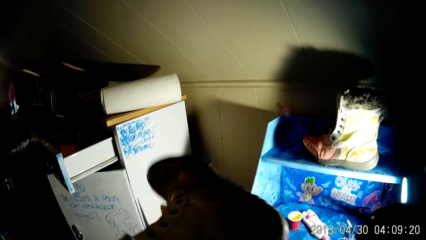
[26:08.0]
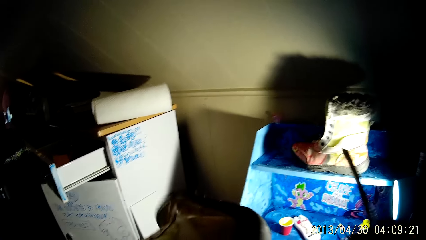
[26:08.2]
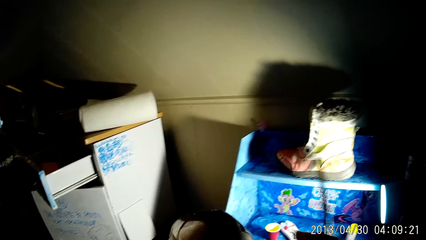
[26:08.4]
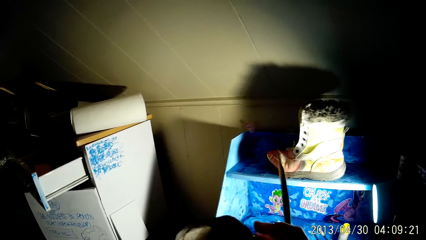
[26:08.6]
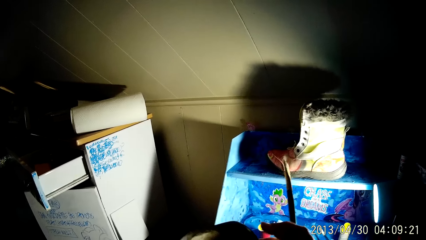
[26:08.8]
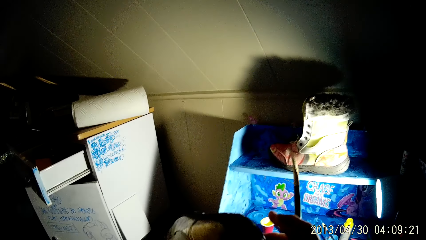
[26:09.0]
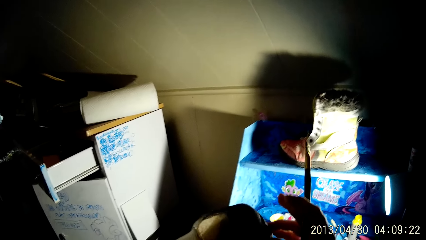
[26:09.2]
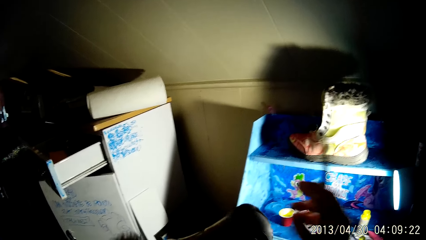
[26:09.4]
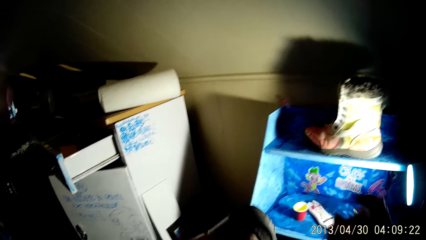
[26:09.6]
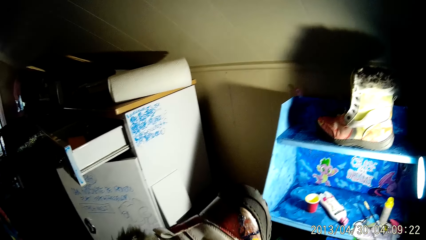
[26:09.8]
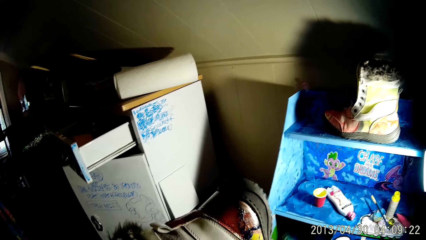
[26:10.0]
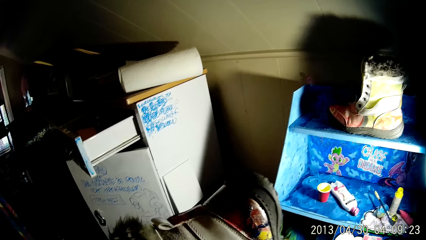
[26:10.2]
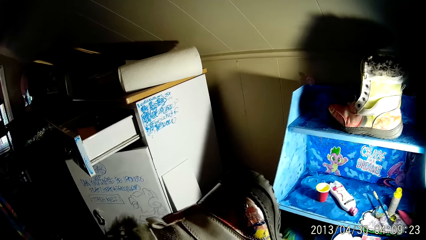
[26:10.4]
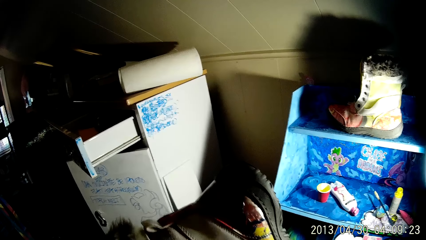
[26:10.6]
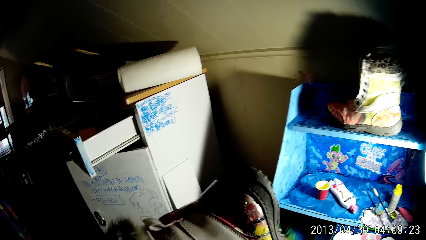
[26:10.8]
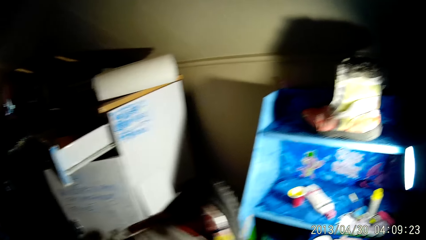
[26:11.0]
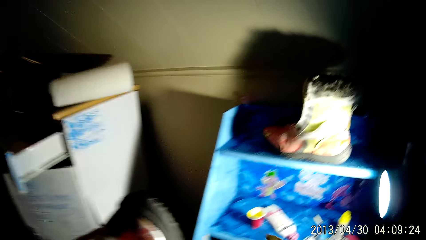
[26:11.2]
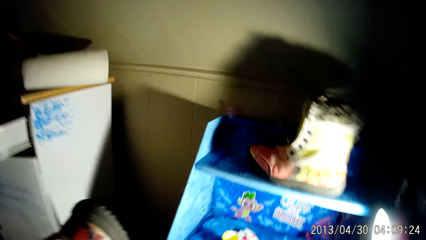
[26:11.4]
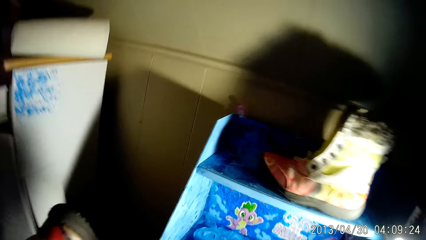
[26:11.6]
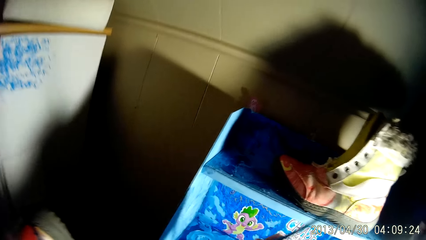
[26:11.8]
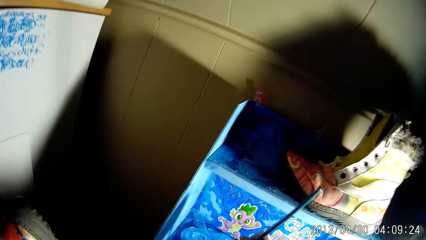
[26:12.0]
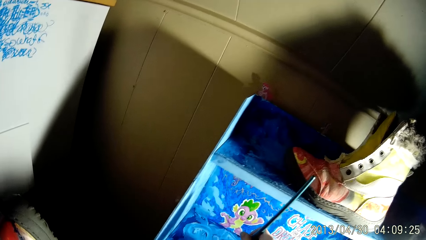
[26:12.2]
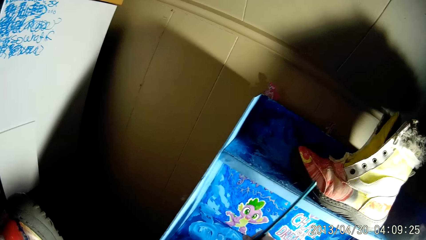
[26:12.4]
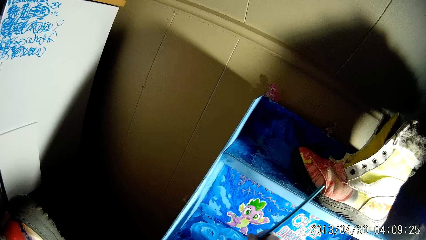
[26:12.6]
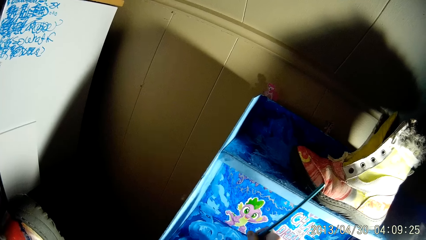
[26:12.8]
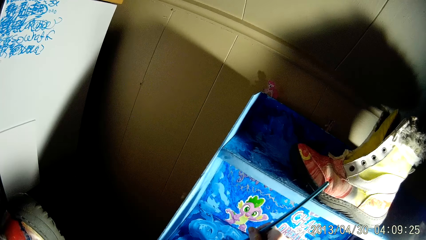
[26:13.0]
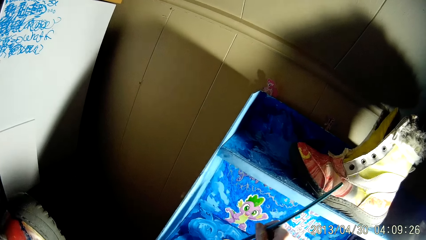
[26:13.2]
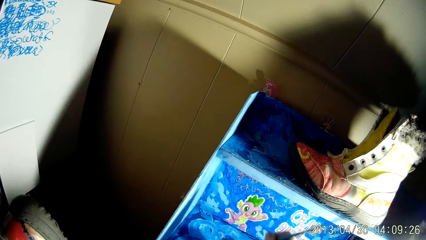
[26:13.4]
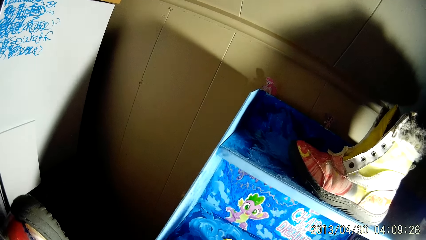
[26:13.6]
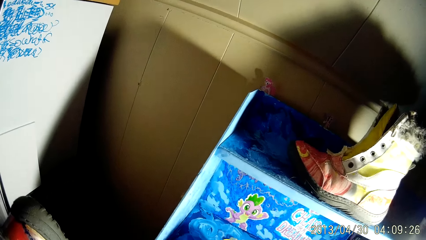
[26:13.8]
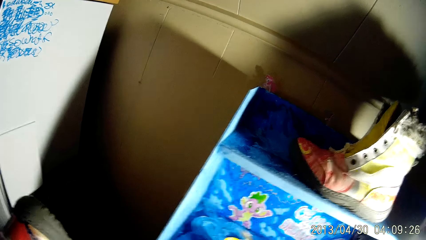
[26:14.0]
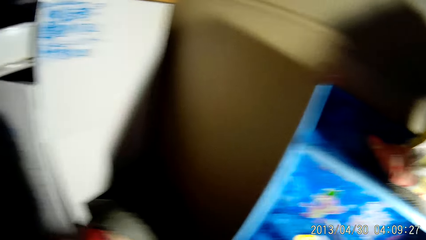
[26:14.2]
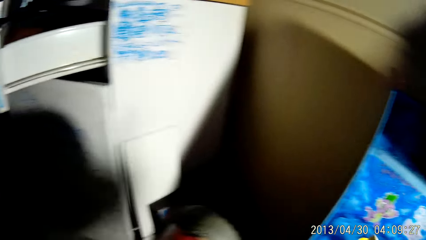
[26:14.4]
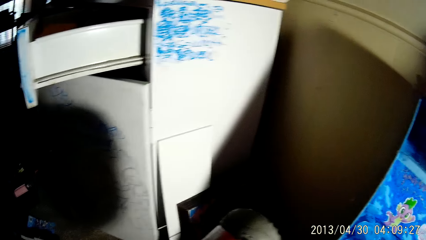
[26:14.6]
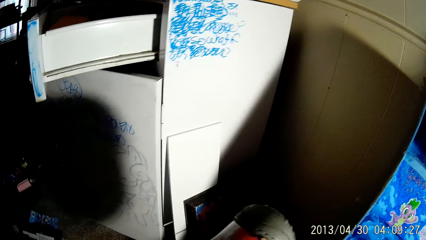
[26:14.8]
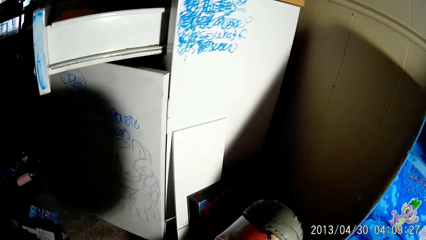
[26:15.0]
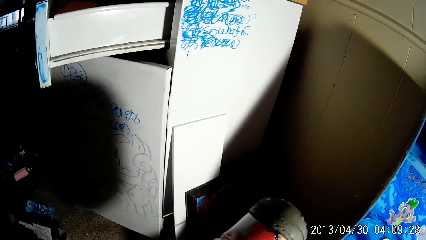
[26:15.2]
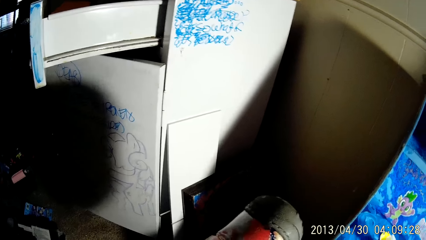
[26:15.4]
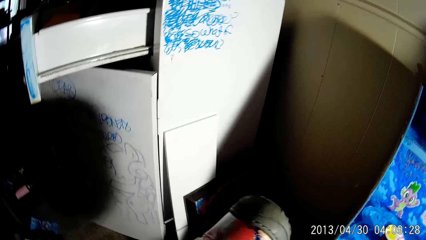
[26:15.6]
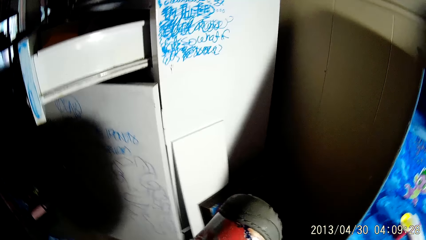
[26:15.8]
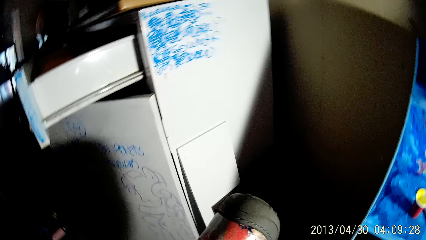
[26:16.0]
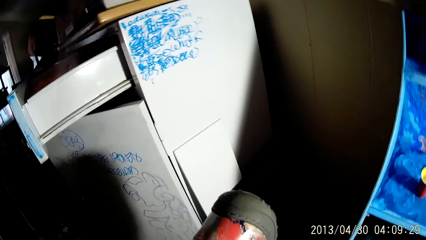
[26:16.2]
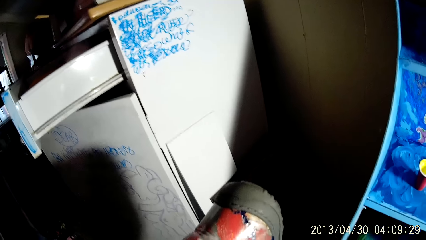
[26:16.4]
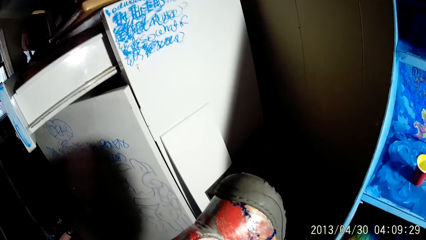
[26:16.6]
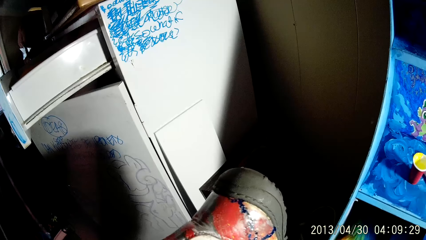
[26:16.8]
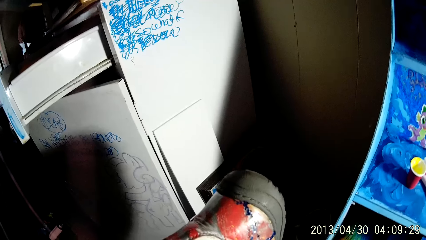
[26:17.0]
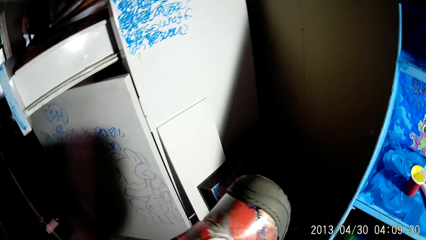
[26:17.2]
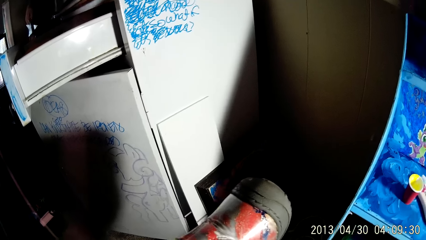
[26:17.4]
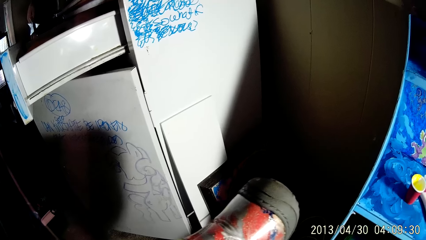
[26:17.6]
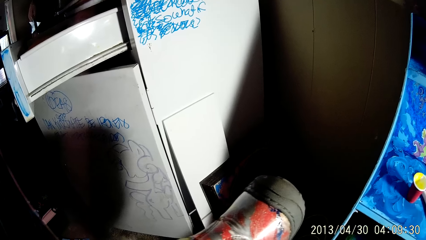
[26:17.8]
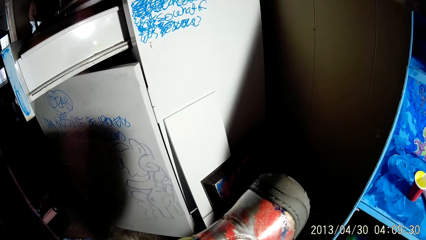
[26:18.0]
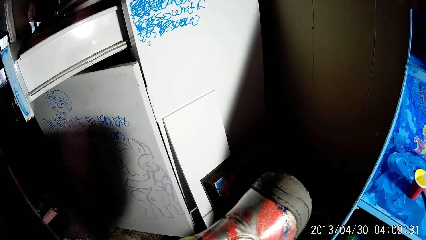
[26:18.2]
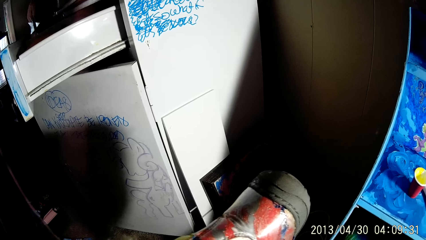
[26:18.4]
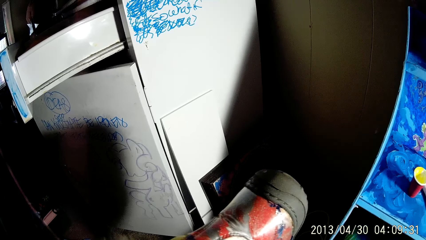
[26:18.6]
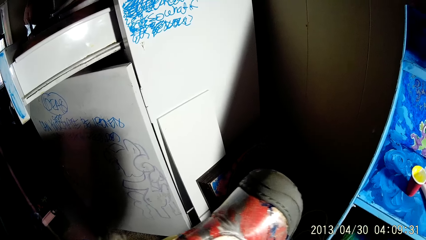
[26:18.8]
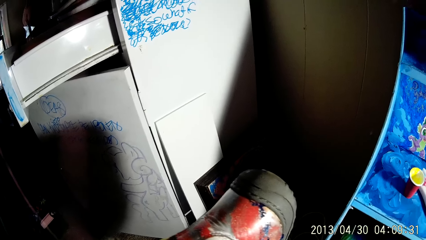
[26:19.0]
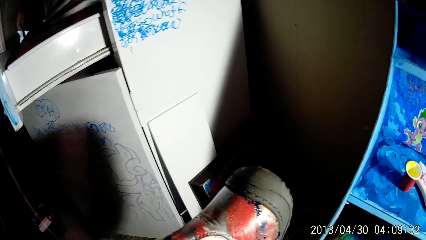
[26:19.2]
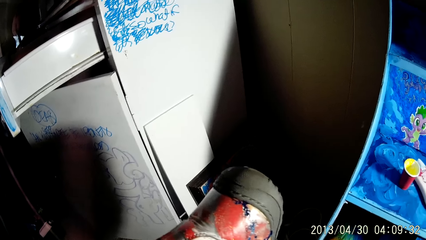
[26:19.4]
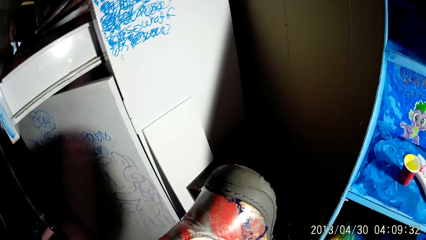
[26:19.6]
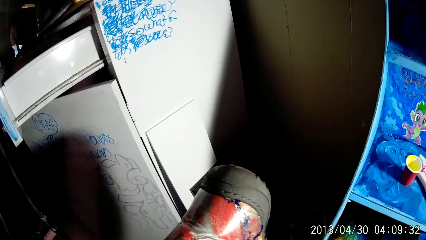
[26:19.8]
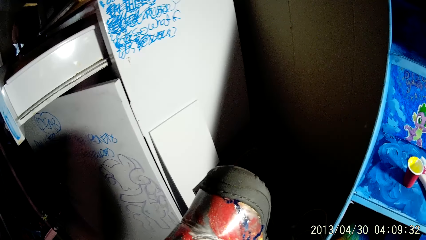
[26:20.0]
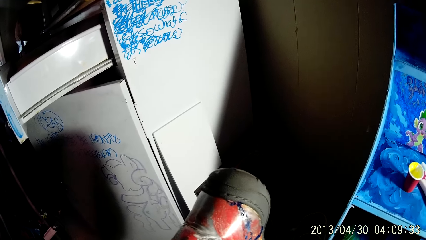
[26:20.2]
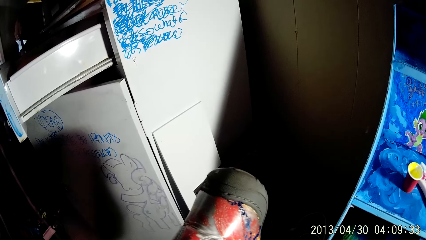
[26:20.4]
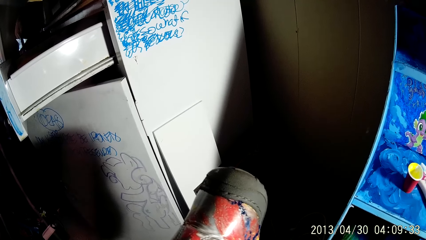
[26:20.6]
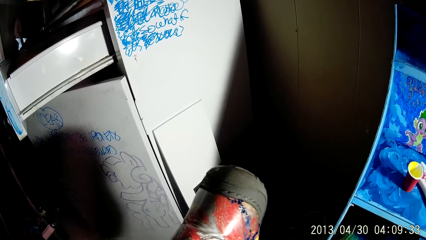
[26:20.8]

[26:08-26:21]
The camera wearer smears the paint on the boot with his fingers. He dips the paintbrush inside the cup of paint with his right hand. He paints the boot with the paintbrush in his right hand.

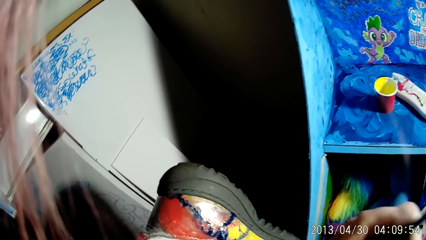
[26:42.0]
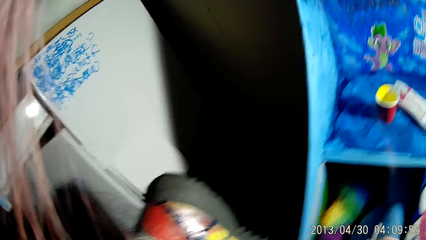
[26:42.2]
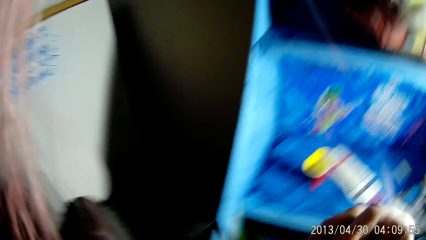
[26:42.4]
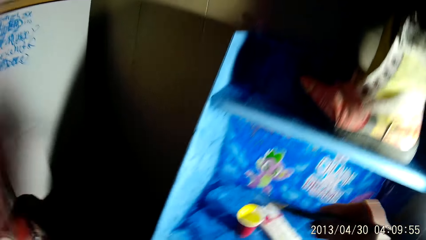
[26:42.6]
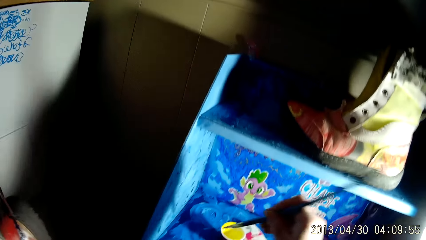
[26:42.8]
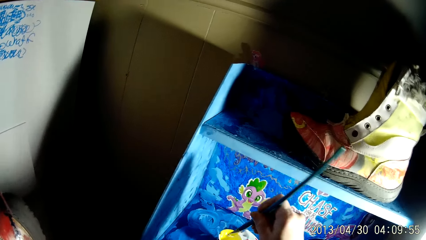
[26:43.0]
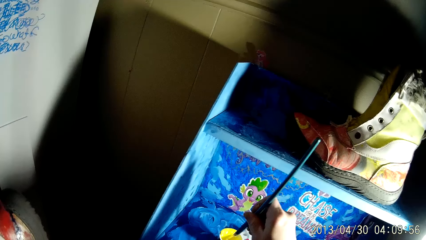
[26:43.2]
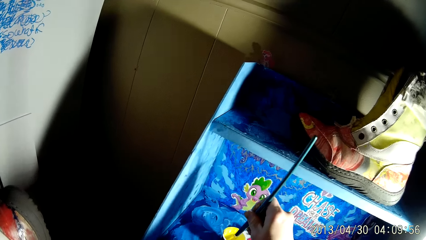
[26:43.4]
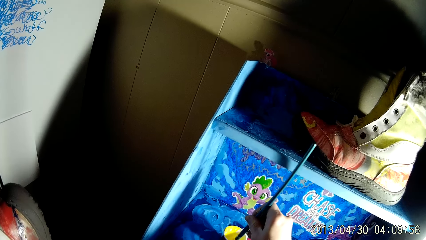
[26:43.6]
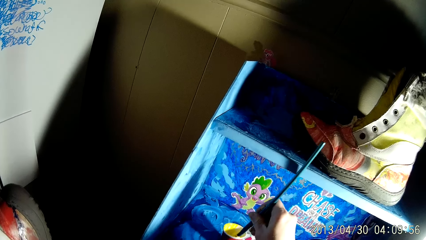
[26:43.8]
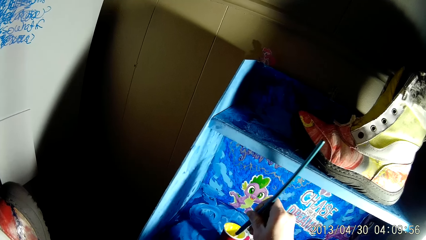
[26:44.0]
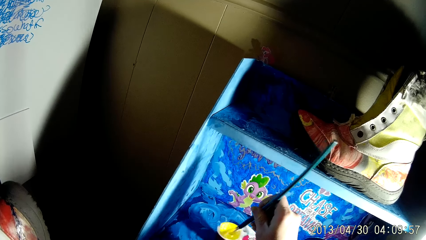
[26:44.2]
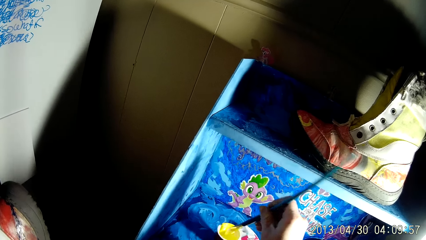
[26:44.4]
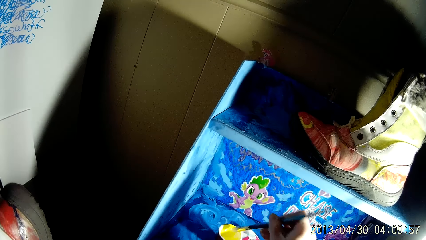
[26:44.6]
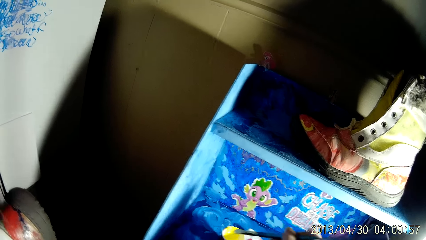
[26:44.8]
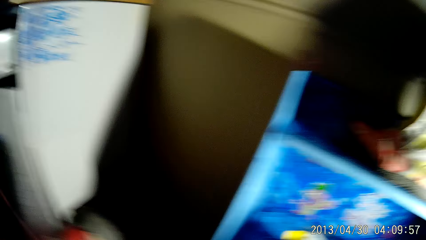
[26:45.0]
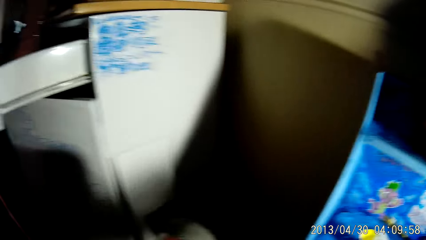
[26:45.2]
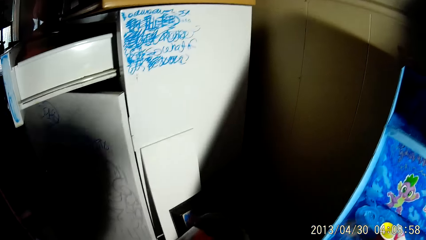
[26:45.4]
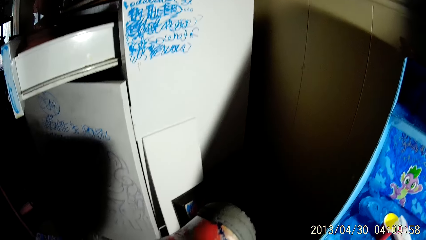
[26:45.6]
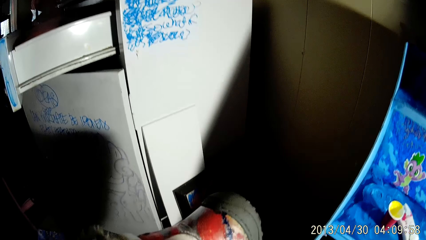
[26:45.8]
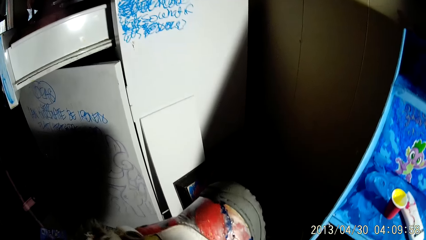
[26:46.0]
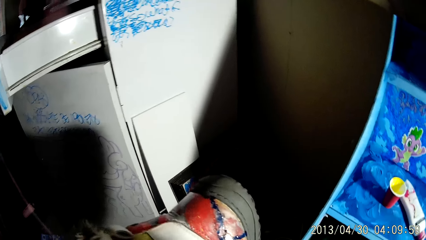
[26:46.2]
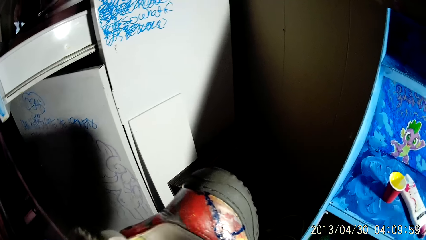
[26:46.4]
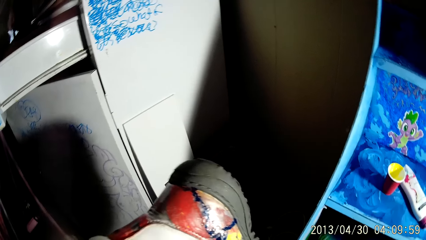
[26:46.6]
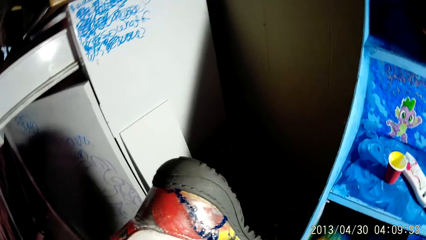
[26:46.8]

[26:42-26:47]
The camera wearer dips the paintbrush inside the cup of paint with his right hand. He paints the boot with the paintbrush in his right hand.
